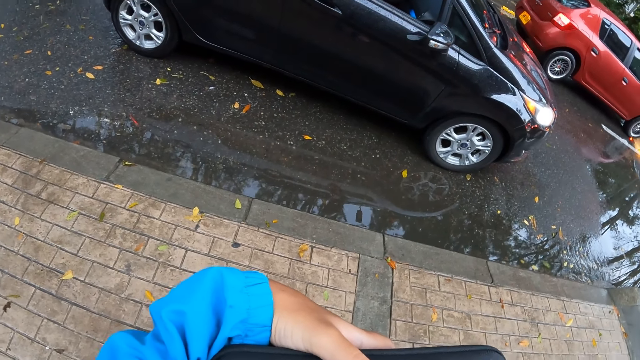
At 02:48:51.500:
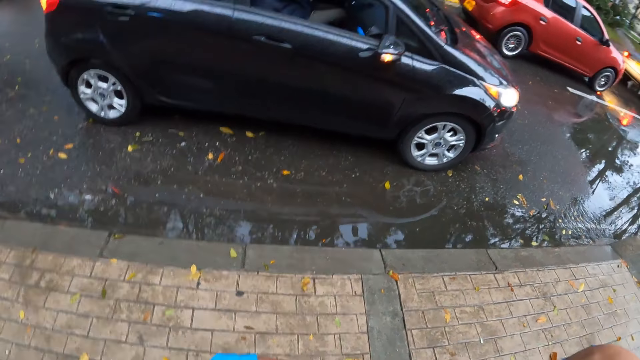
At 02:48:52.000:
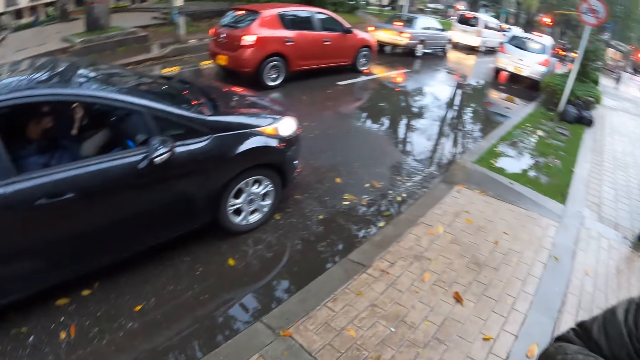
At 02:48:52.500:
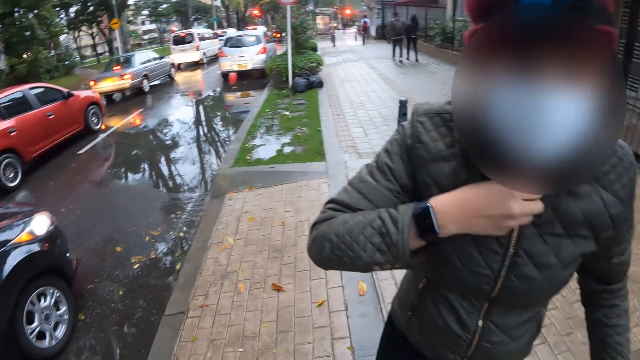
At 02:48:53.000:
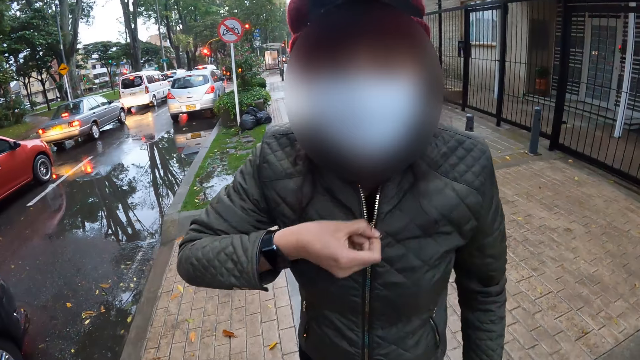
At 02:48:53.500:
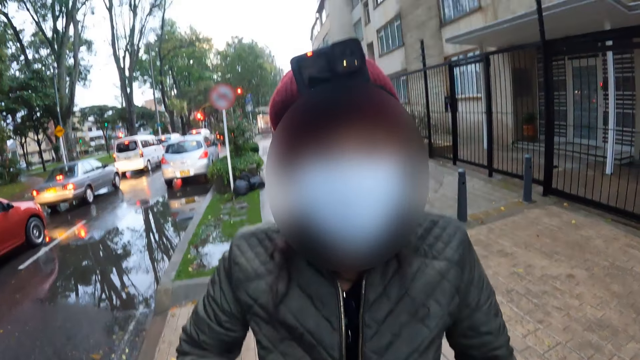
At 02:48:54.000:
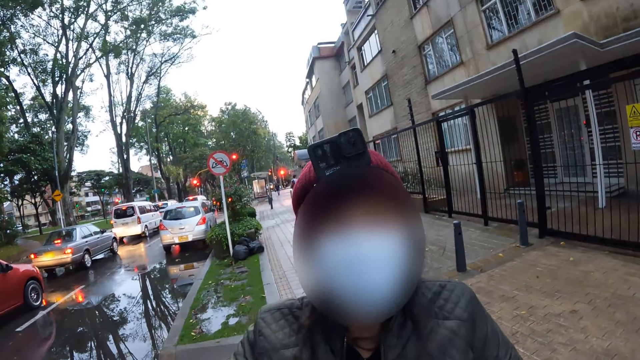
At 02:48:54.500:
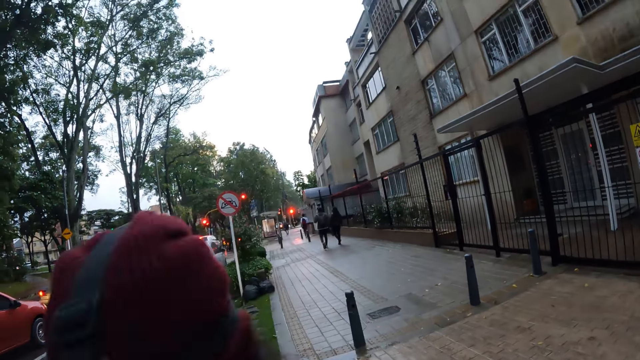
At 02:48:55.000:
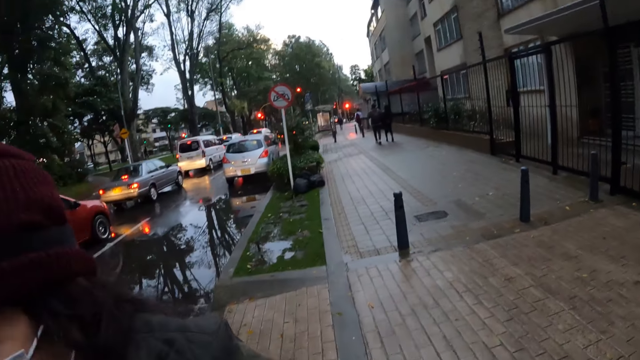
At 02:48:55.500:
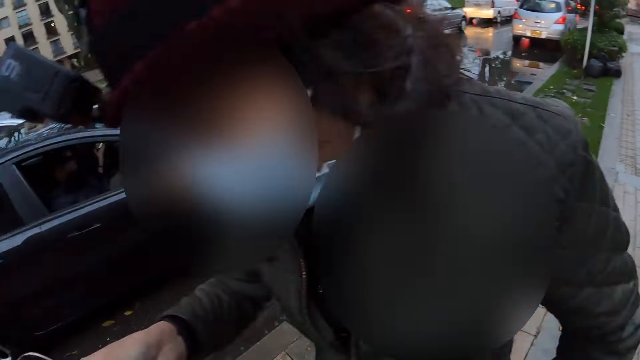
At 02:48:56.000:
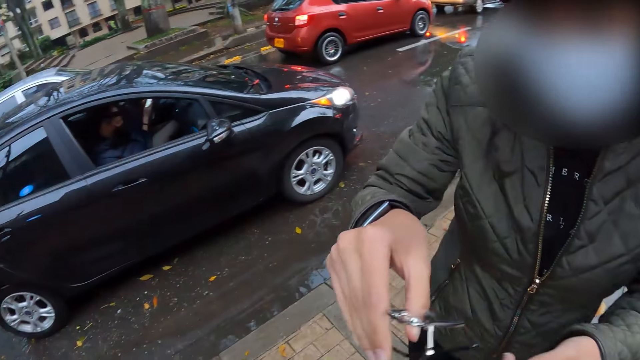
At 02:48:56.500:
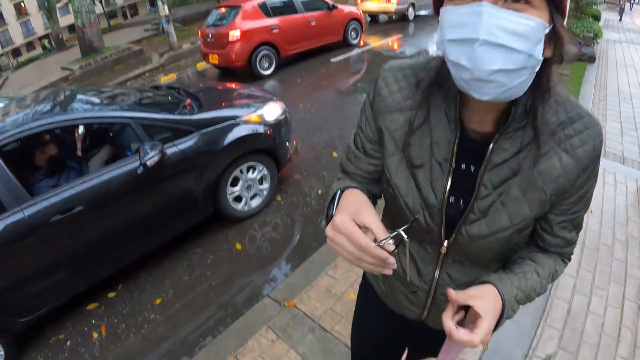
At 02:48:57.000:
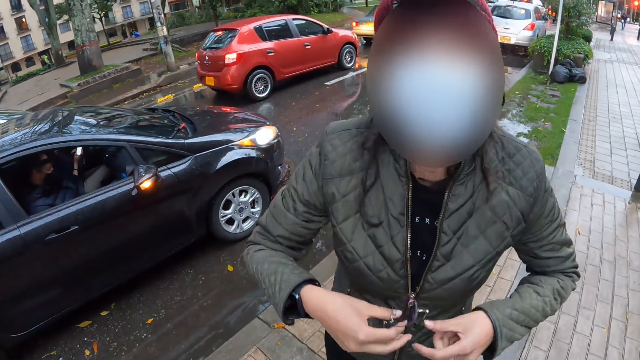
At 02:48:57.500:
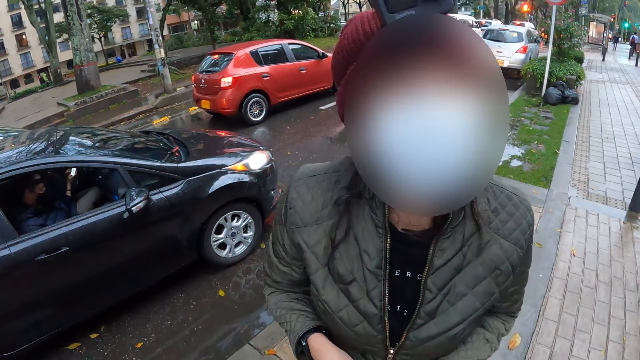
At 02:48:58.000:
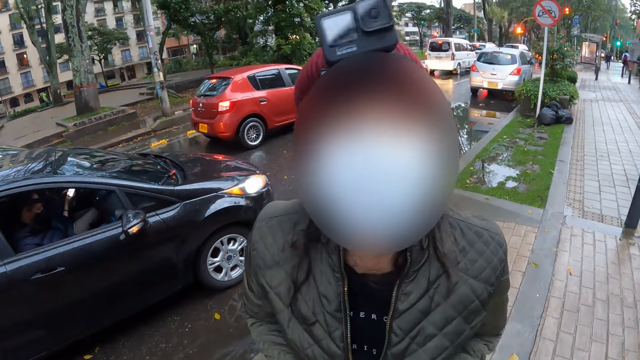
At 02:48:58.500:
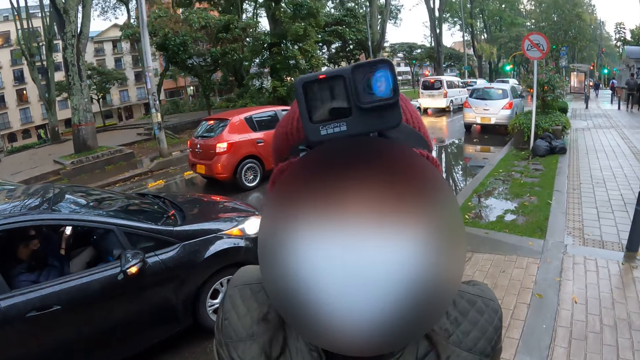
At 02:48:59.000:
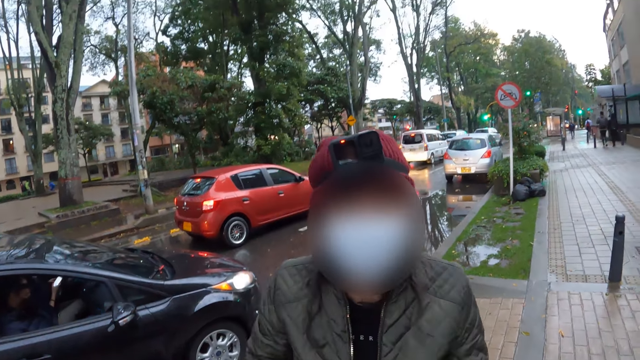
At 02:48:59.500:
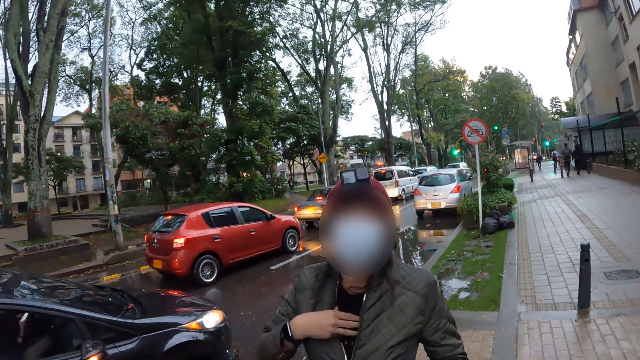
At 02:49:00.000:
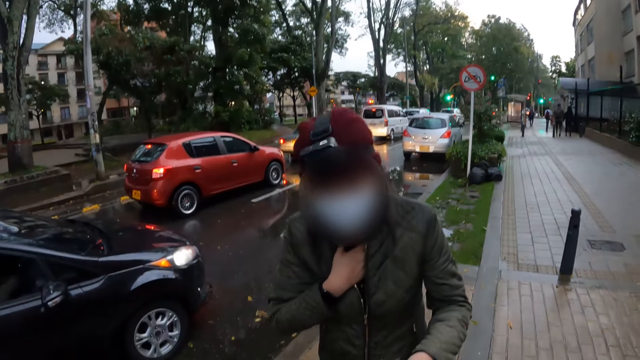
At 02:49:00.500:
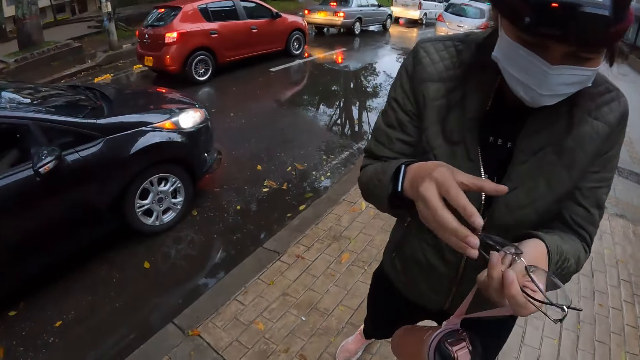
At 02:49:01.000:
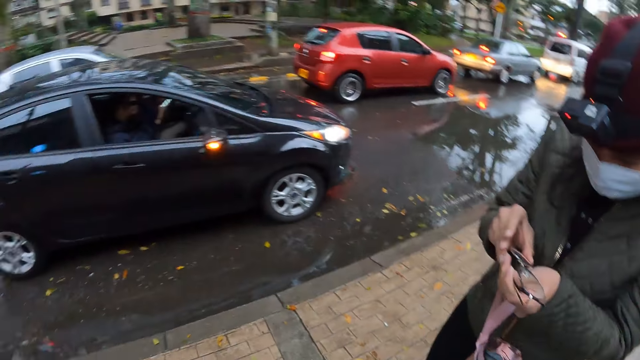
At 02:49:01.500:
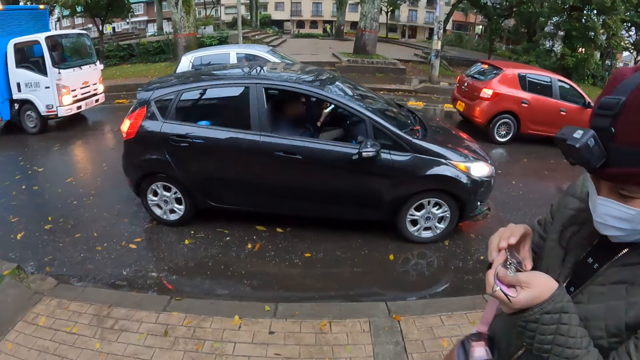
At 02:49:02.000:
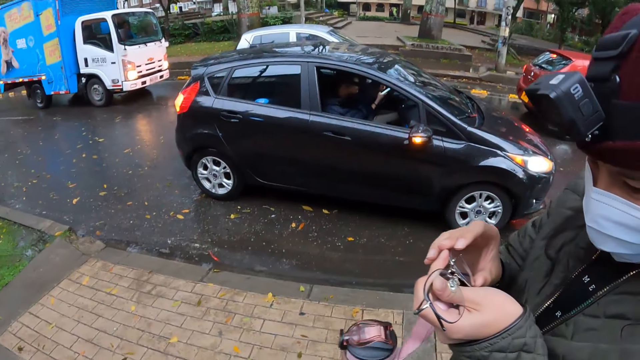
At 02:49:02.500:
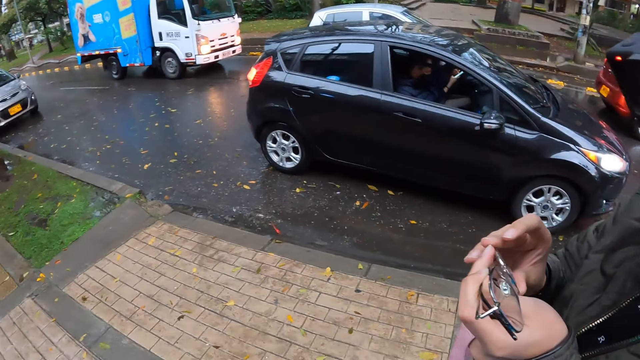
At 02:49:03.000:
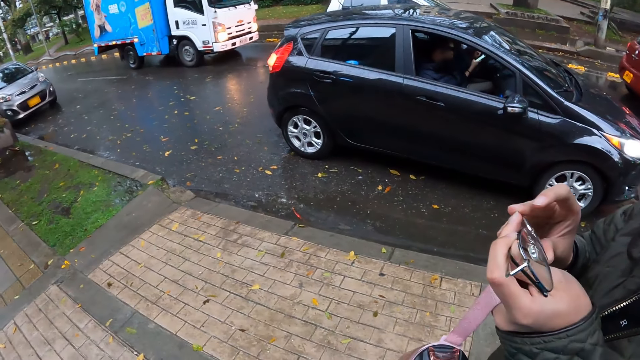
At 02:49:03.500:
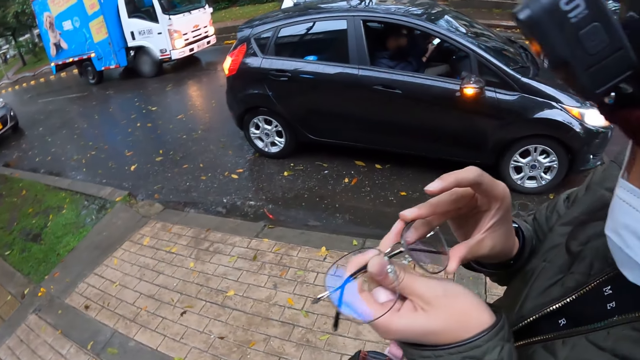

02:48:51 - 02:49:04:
A woman zips down her jacket with her right hand. She holds glasses with her right hand. The woman interacts with the camera wearer. She holds the glasses with both hands, rubs her chest with her right hand, holds the glasses with both hands, and looks at the glasses.

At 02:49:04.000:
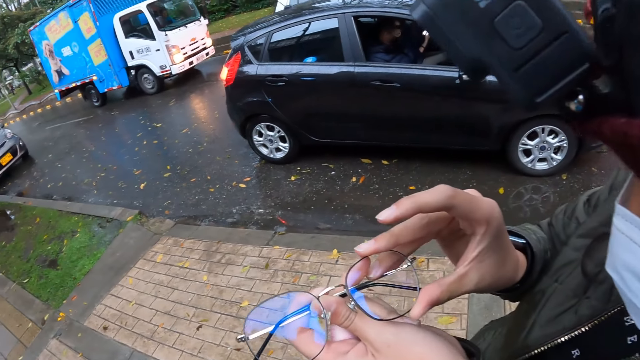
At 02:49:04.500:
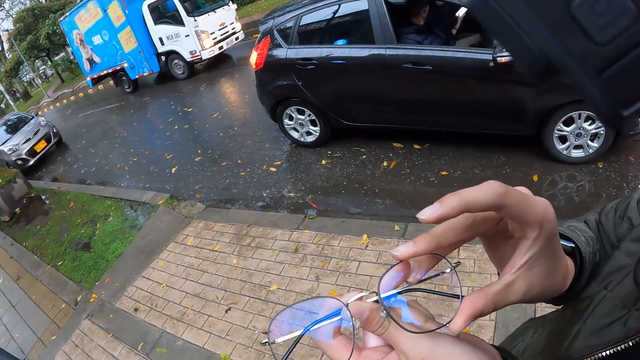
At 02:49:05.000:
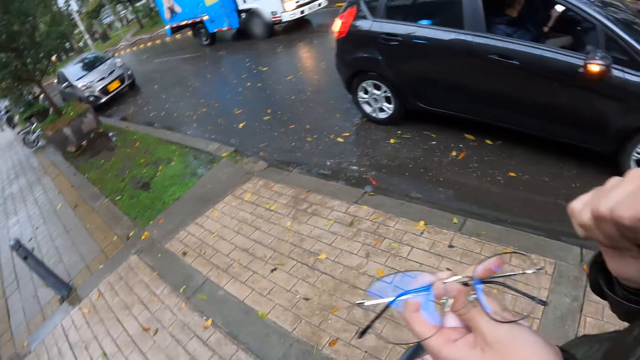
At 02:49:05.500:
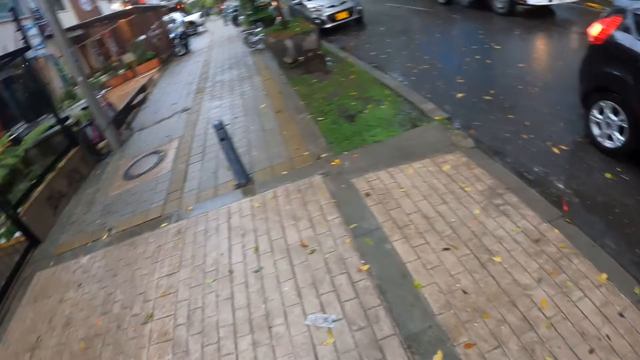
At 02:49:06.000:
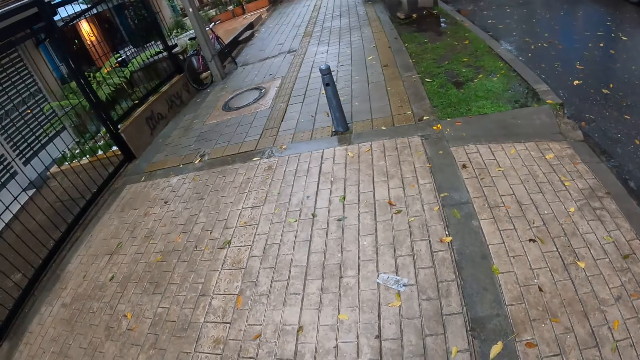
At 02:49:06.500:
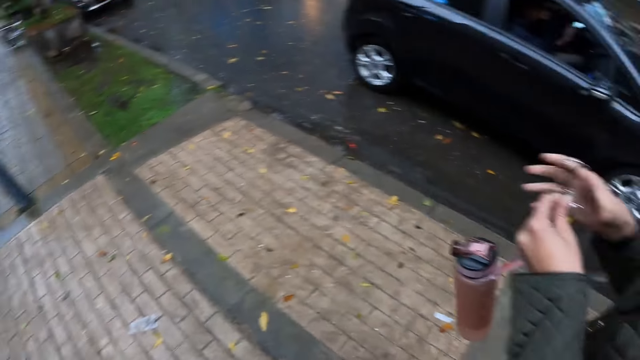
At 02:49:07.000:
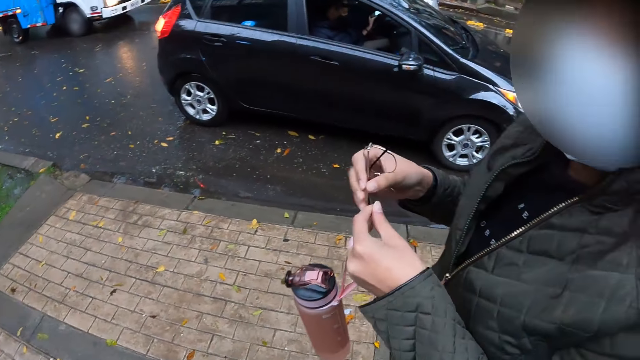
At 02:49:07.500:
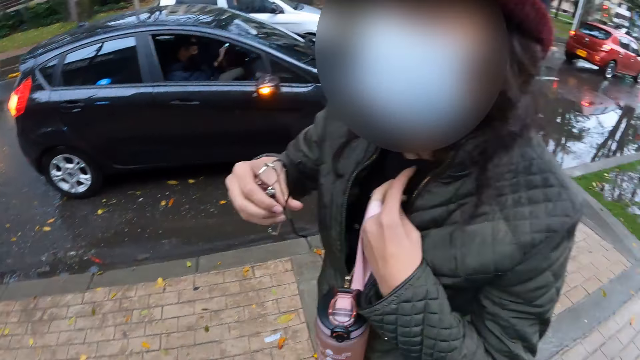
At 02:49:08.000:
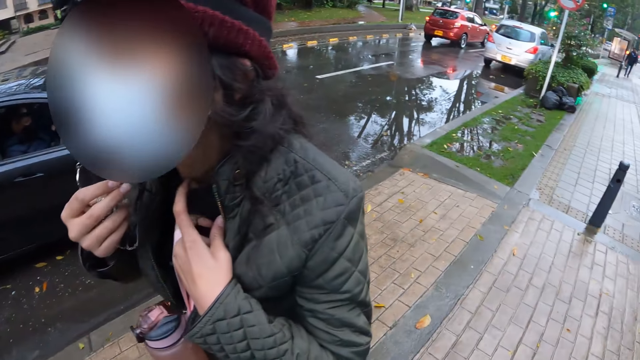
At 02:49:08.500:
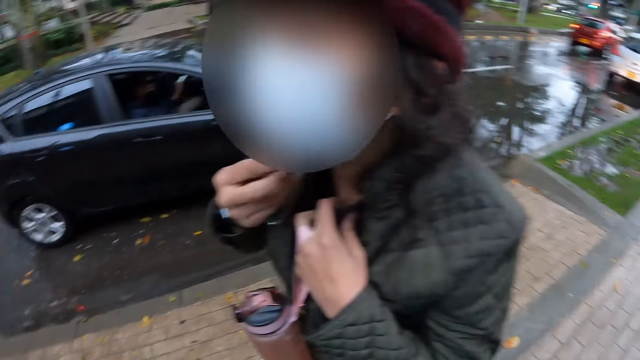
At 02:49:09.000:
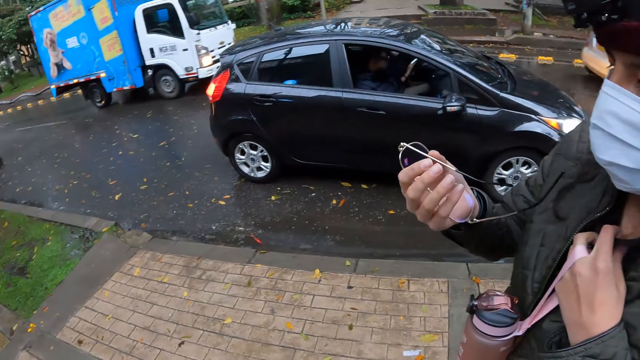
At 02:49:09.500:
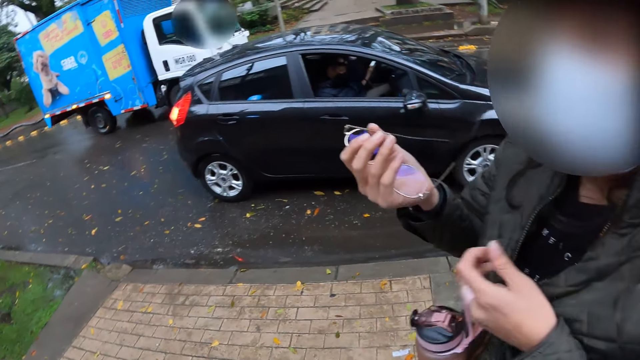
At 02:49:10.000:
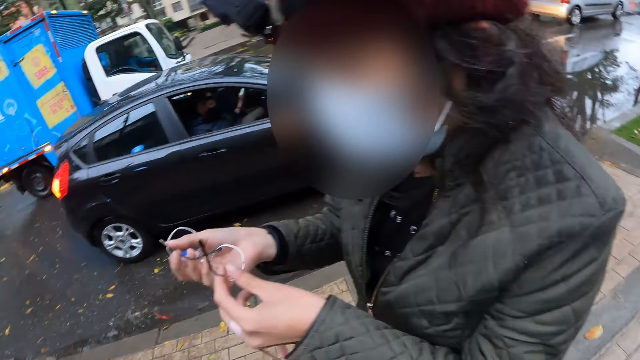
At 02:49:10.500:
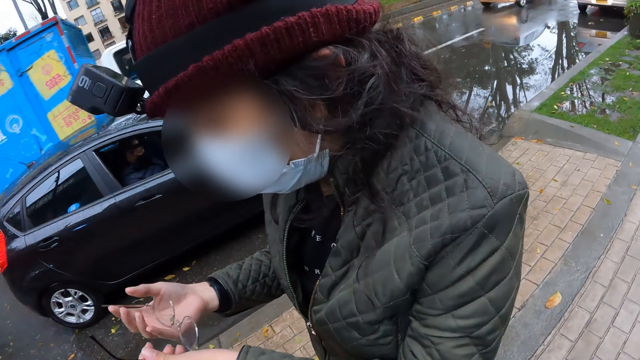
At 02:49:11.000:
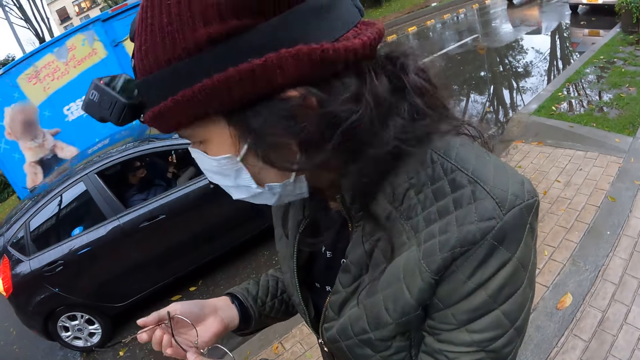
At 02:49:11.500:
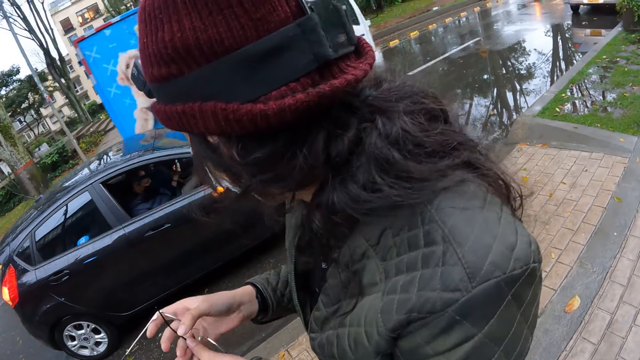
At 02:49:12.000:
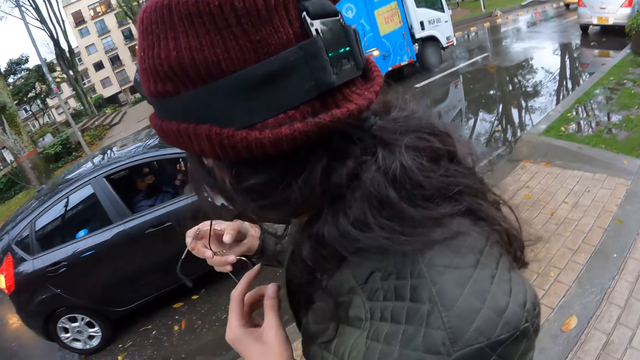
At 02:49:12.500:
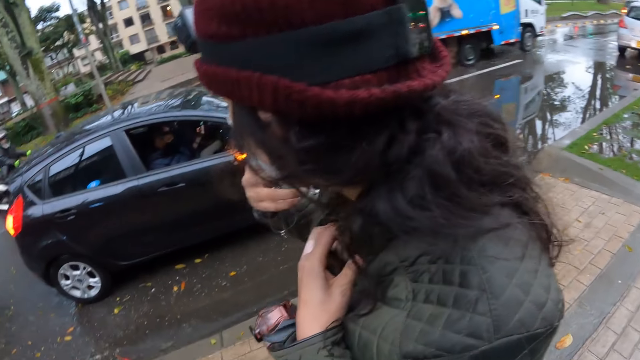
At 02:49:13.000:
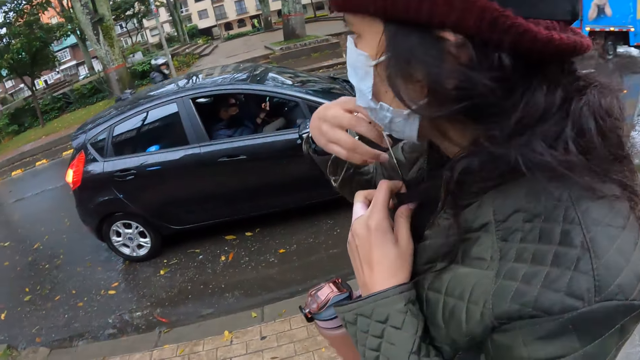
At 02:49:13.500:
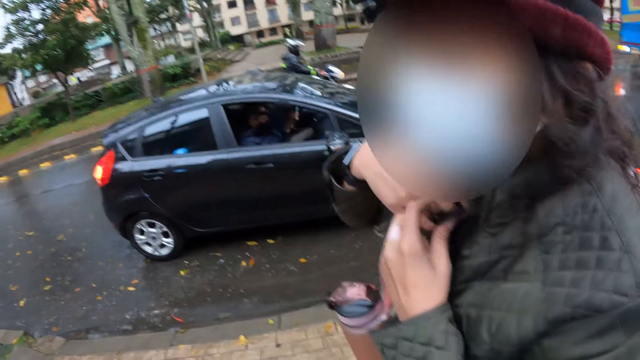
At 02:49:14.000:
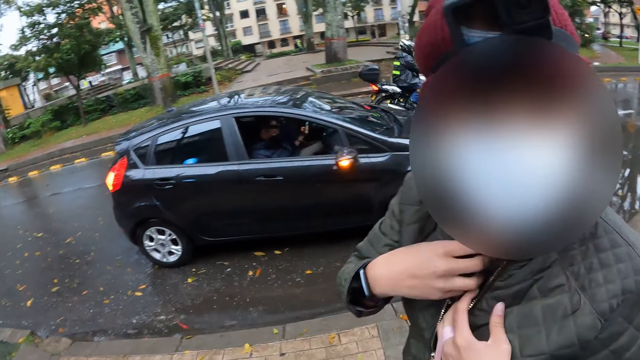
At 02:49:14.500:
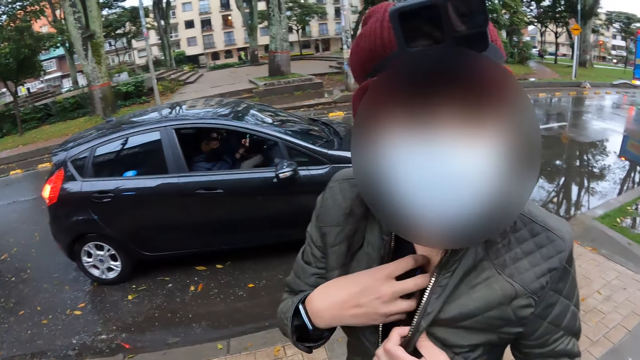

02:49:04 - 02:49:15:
A woman shows her glasses to the camera wearer. She holds the glasses with her left hand. The camera wearer looks around the pavement. The woman holds the glasses with her right hand and pulls the neck of her T-shirt with her left hand. She holds her top. She holds the glasses with both hands, pulls the neck of her T-shirt with her left hand, and hangs the glasses on the neck of her T-shirt with her right hand.
